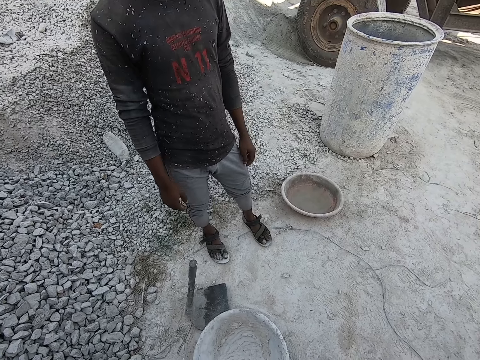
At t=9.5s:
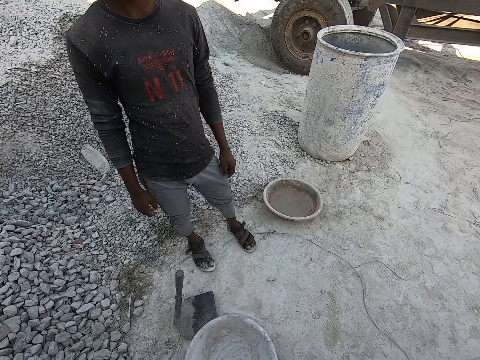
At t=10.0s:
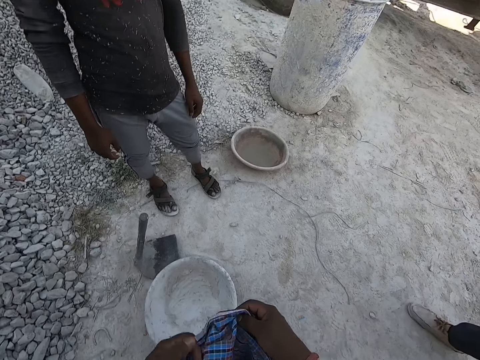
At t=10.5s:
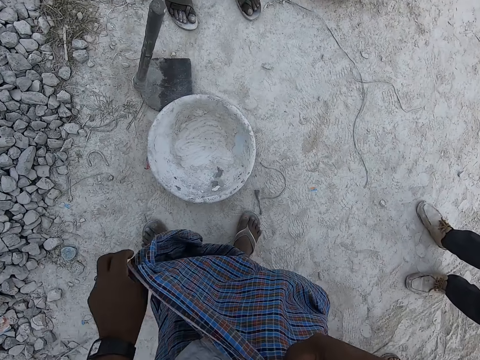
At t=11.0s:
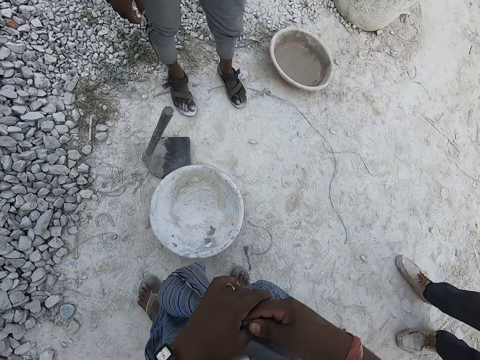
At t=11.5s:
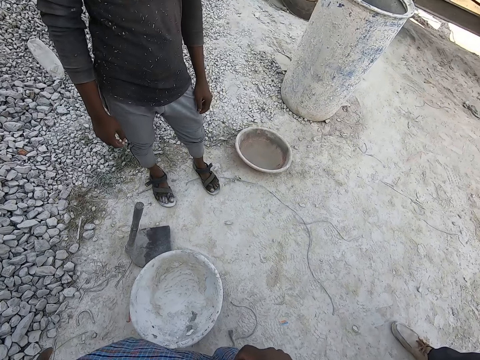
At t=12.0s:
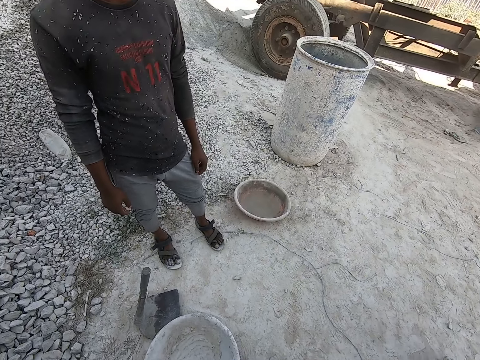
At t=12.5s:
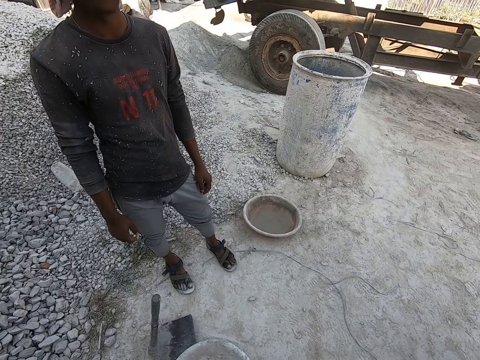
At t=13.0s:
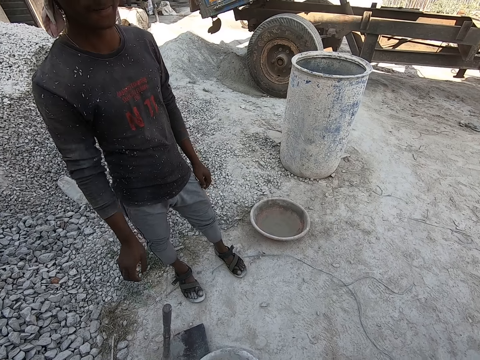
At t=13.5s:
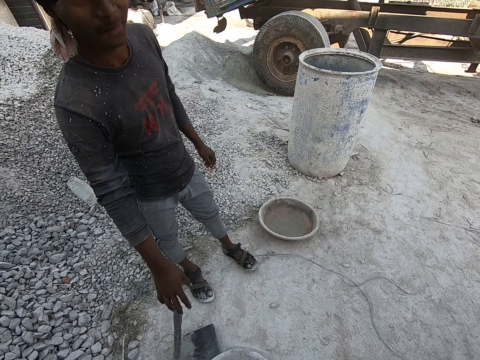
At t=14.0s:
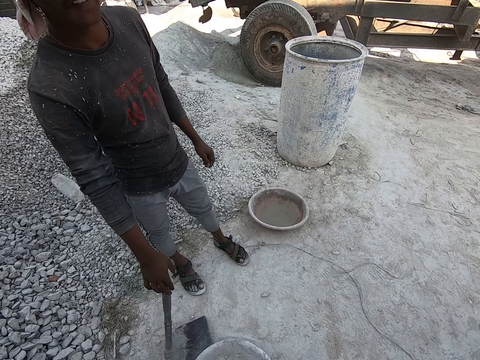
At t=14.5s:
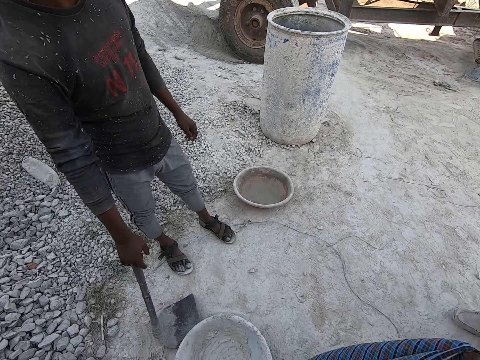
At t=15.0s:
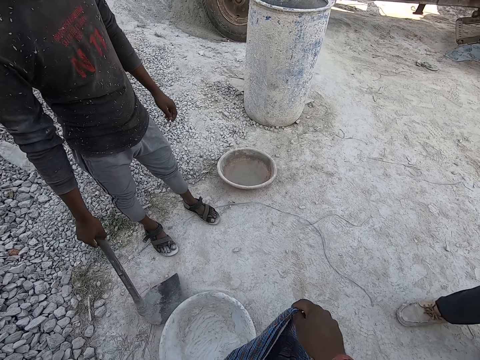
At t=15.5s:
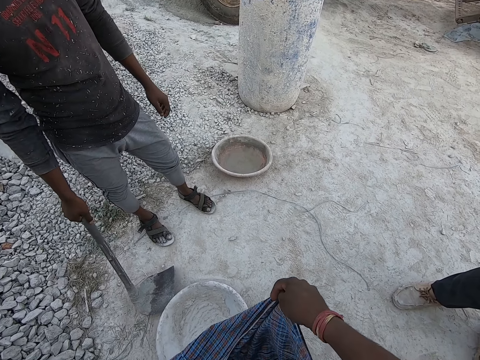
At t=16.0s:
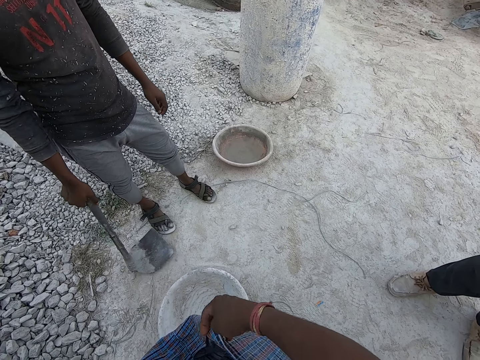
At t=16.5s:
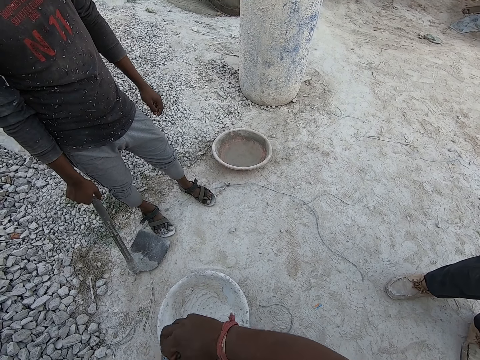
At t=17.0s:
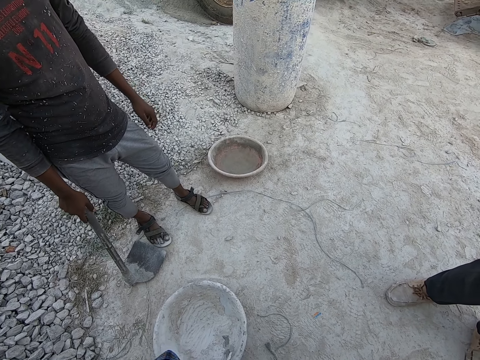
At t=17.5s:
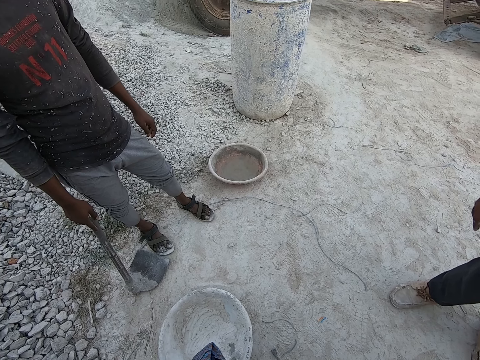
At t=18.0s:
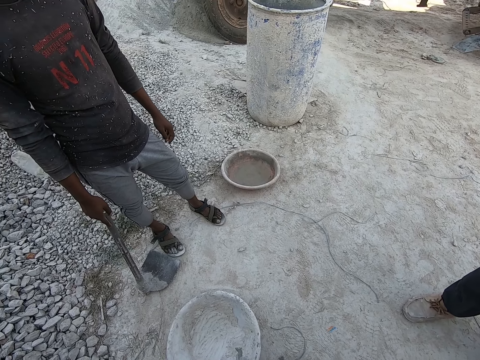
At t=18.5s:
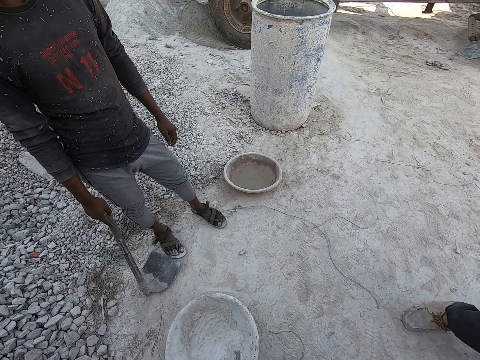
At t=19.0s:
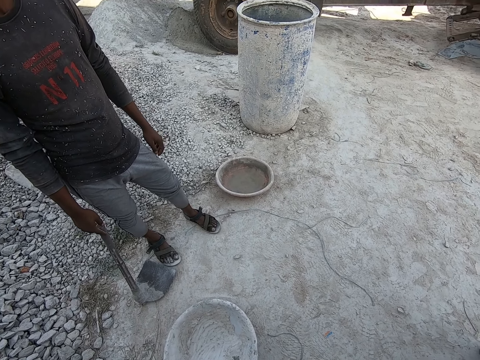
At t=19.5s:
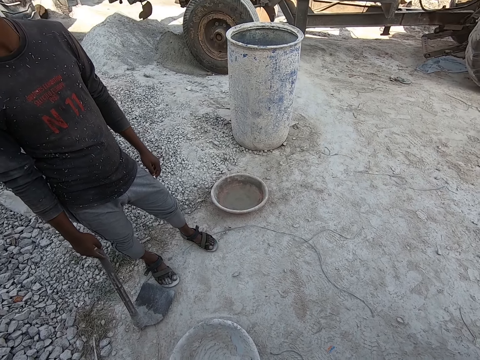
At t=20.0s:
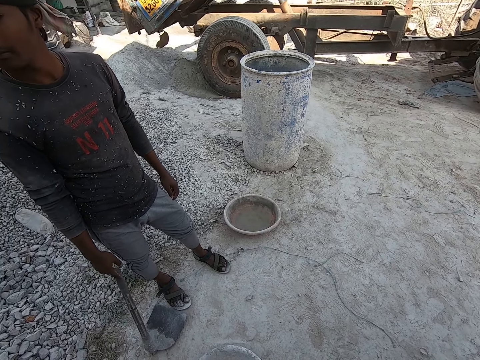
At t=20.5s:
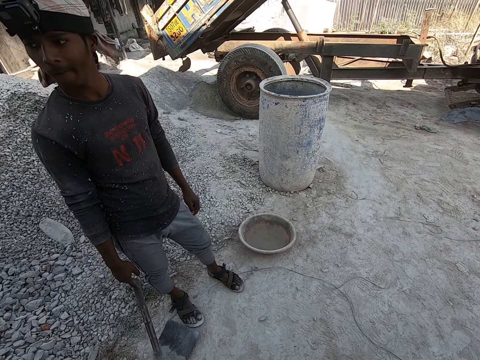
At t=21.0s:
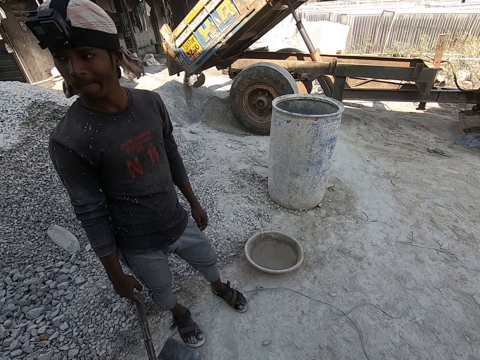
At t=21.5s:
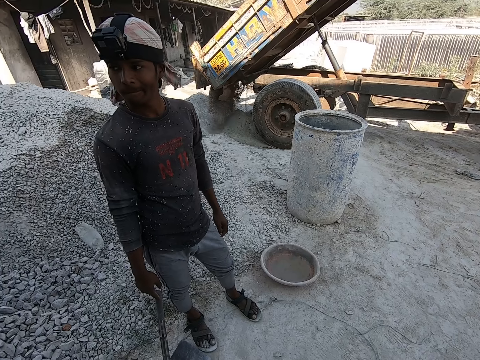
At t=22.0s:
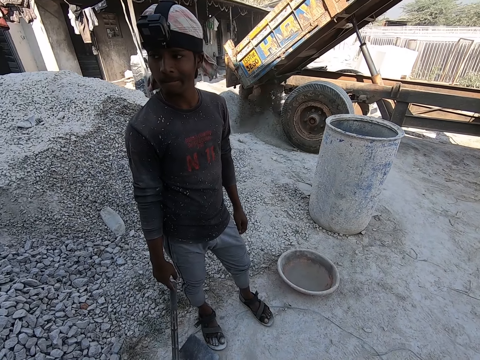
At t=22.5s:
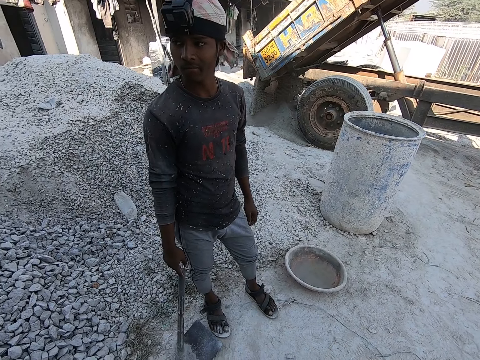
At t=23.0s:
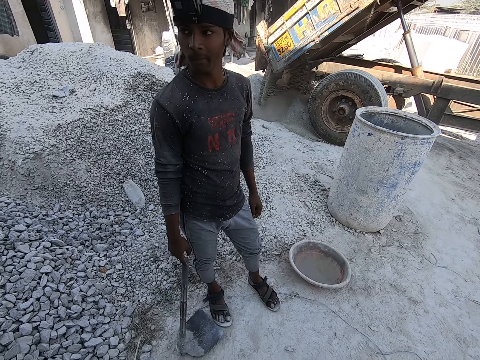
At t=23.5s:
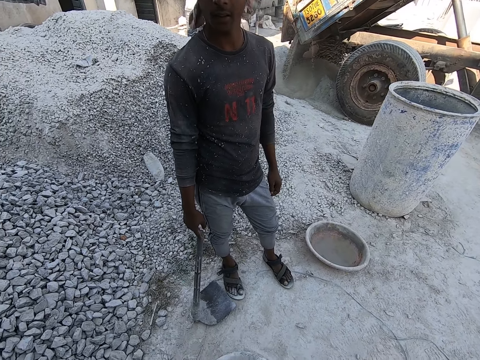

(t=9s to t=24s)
The camera wearer holds a shirt with both hands. They adjust the garment. A man holds a hoe on the floor with his right hand. The truck pours sand on the floor from the container of the truck.

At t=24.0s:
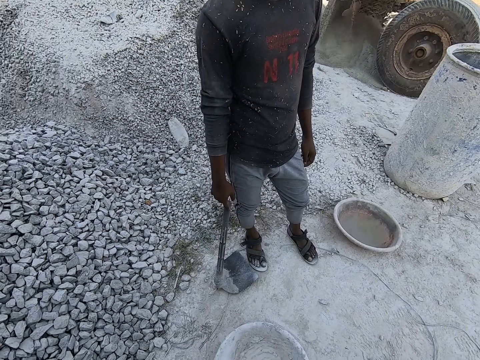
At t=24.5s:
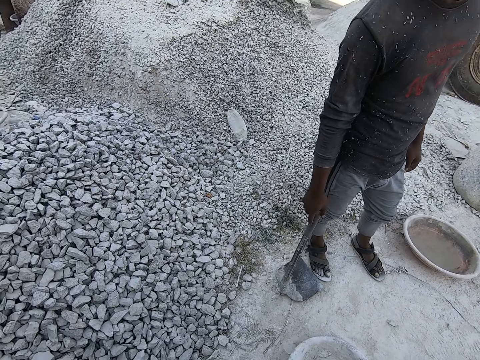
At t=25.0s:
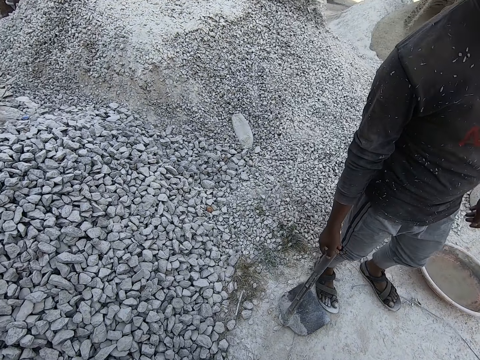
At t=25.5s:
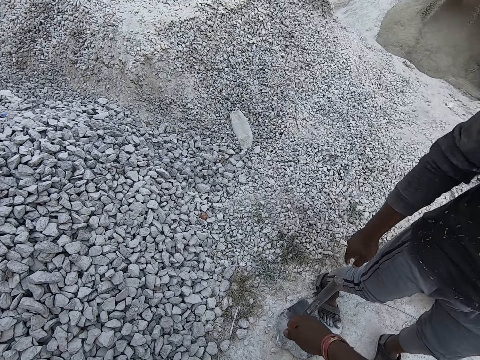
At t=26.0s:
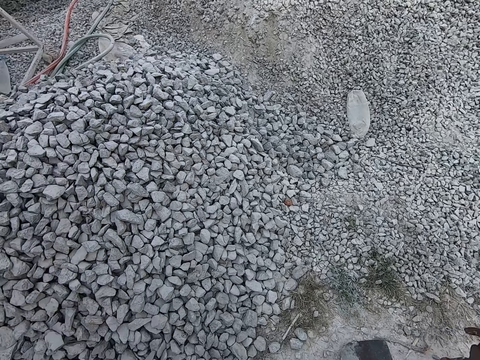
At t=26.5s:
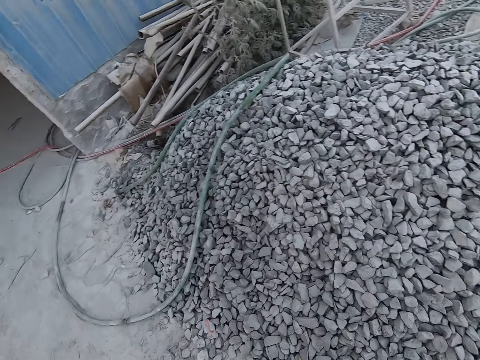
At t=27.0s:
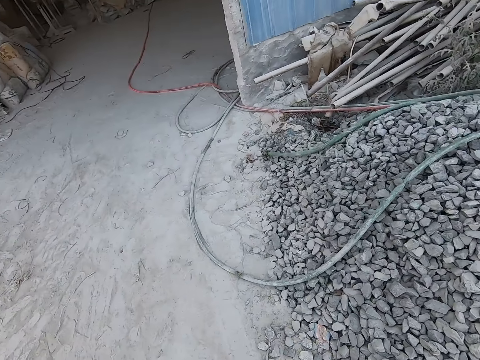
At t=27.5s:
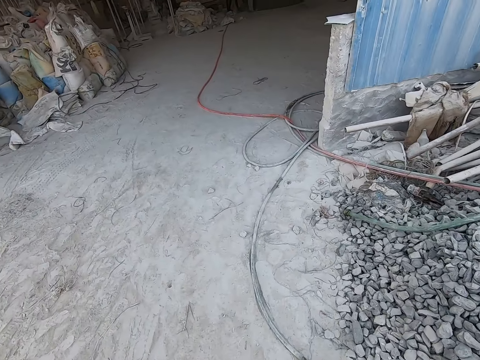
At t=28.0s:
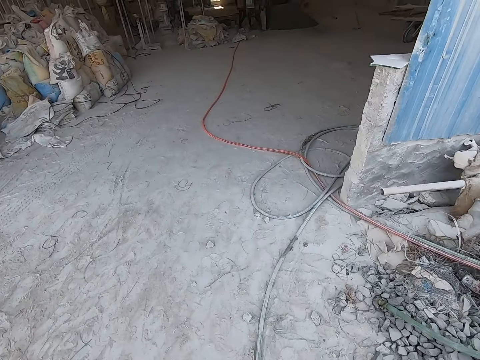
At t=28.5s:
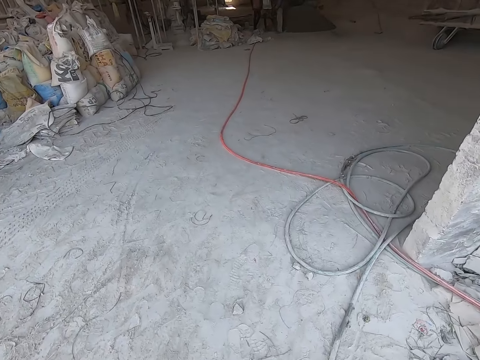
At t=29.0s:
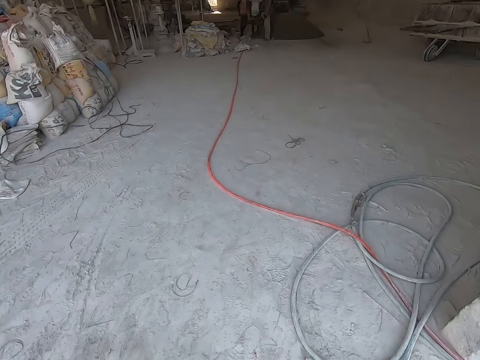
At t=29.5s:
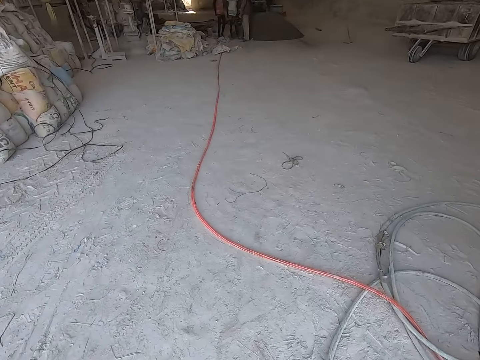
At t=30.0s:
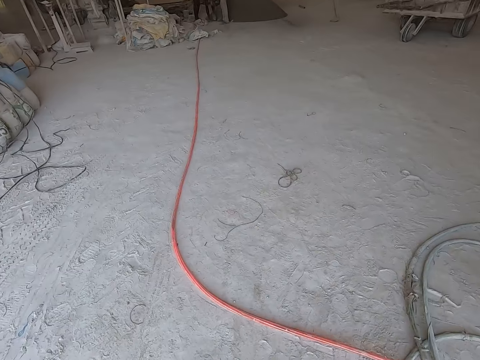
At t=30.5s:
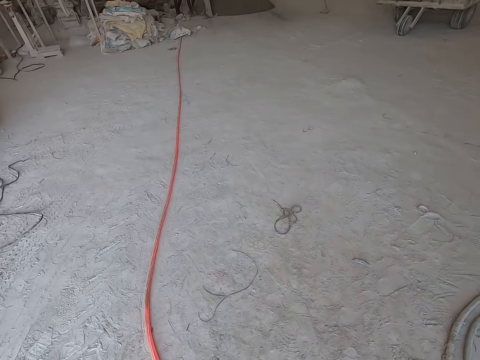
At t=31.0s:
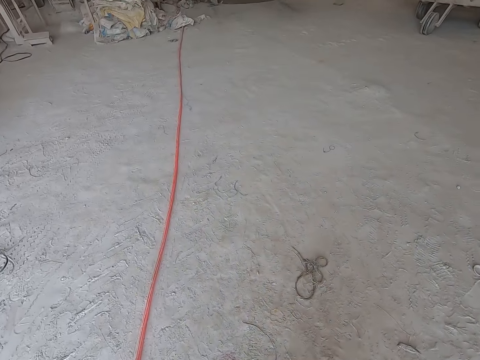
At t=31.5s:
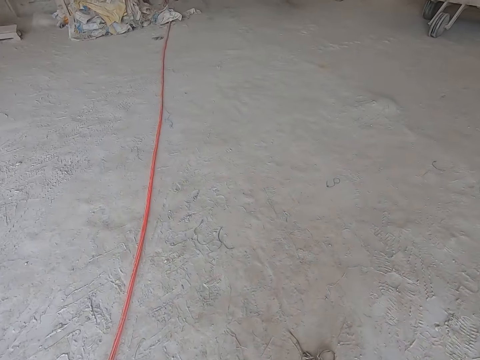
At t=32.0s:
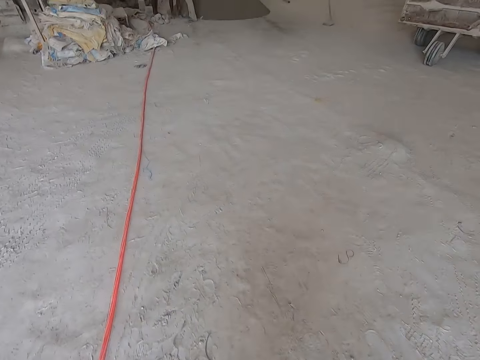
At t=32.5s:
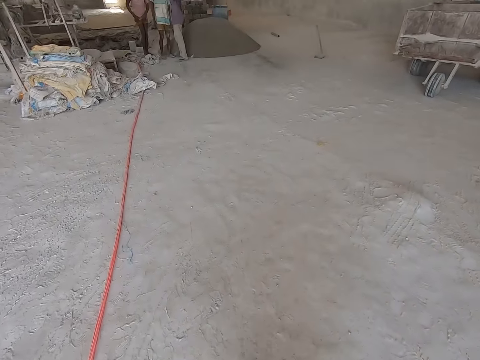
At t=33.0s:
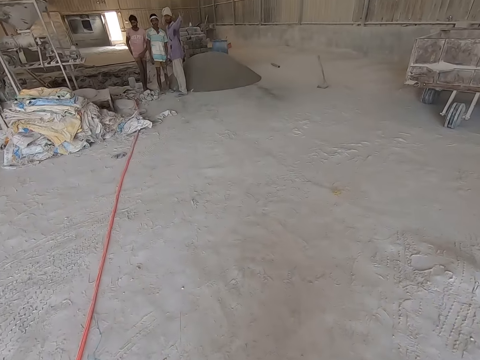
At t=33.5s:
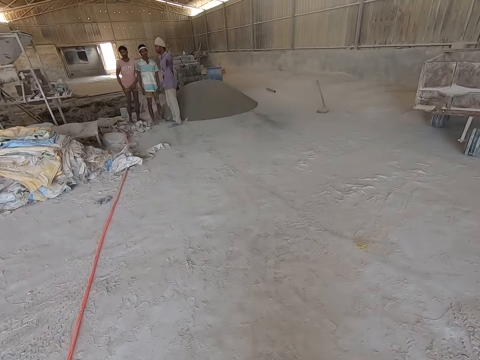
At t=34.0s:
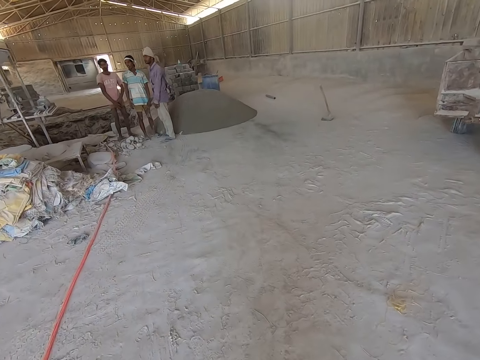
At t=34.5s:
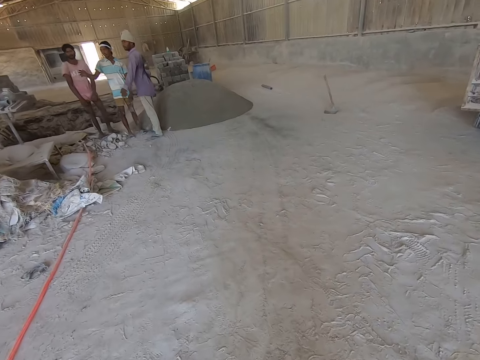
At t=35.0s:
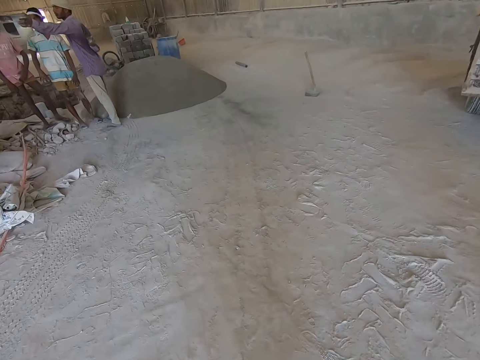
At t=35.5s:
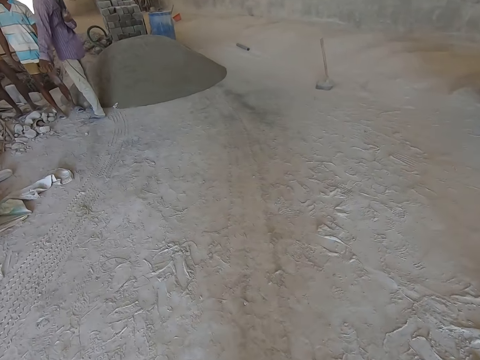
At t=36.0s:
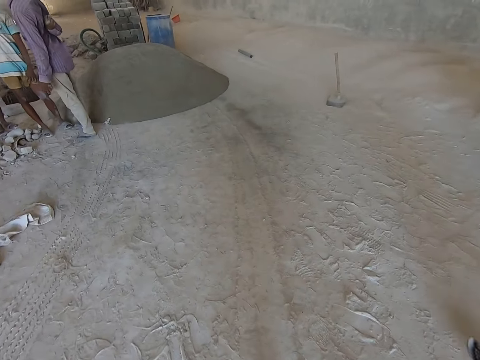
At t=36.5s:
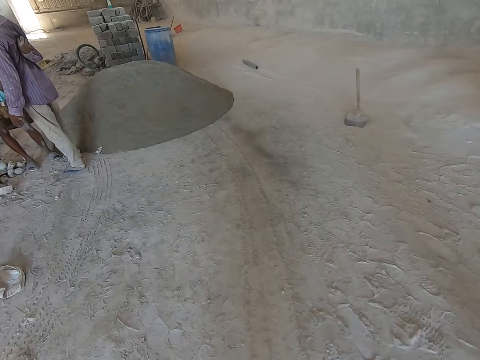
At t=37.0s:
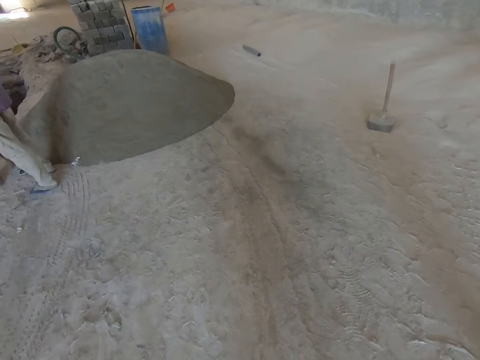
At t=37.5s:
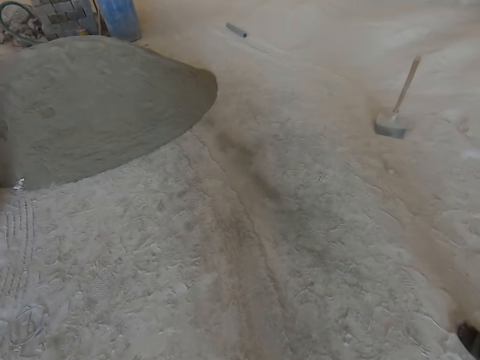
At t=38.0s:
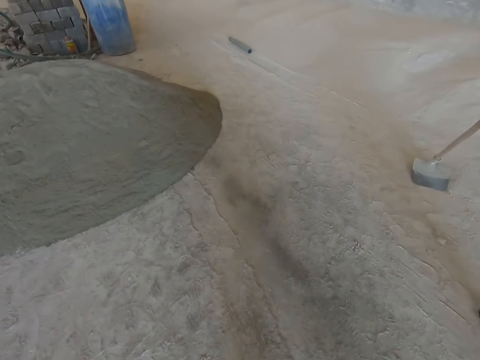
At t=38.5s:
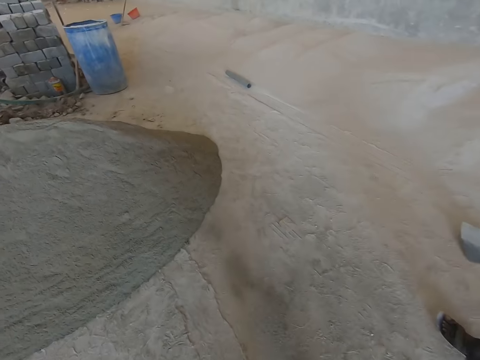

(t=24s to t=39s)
The camera wearer converses with the man. He walks at the construction site. The man walks at the construction site. The camera wearer touches the hoe on the ground with his right hand. He walks into a building. He converses with the man.
